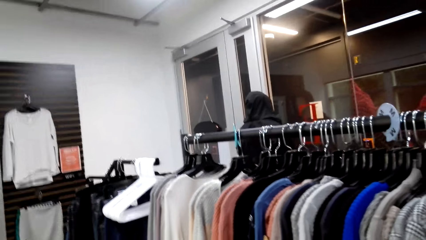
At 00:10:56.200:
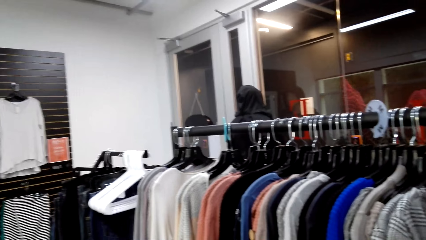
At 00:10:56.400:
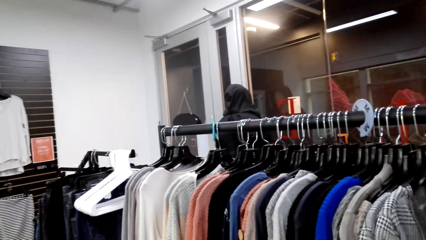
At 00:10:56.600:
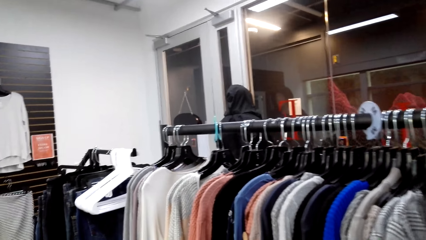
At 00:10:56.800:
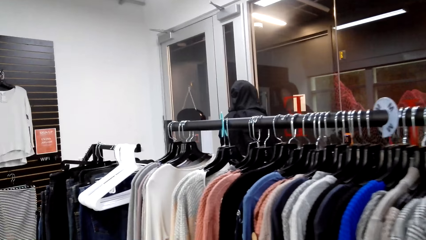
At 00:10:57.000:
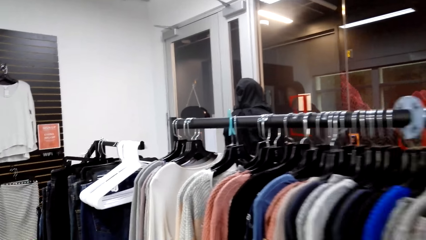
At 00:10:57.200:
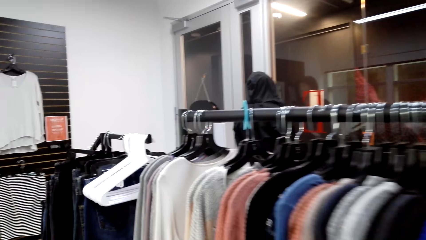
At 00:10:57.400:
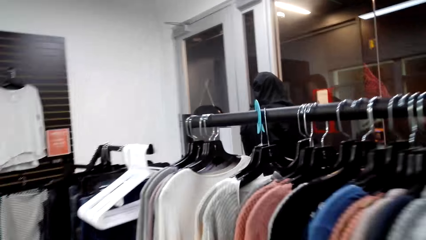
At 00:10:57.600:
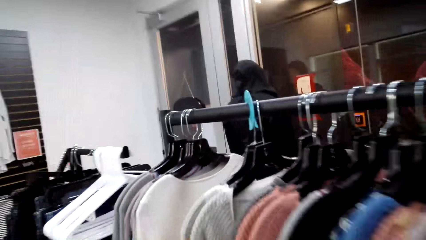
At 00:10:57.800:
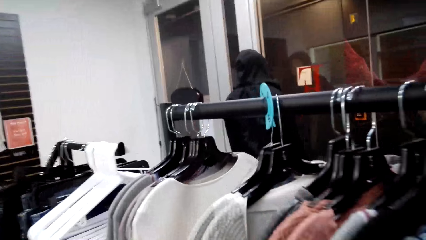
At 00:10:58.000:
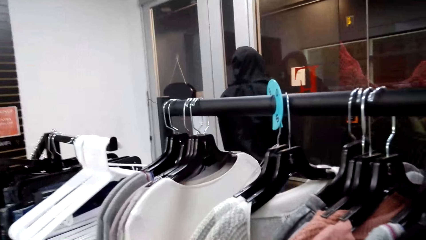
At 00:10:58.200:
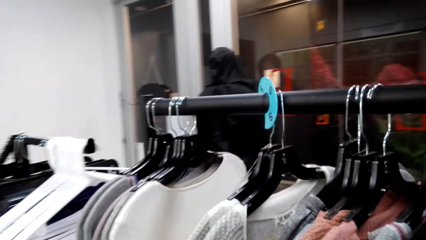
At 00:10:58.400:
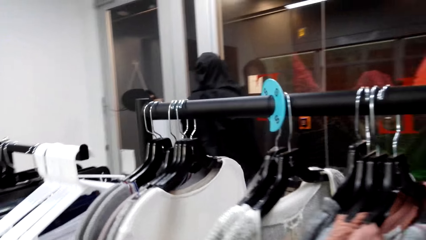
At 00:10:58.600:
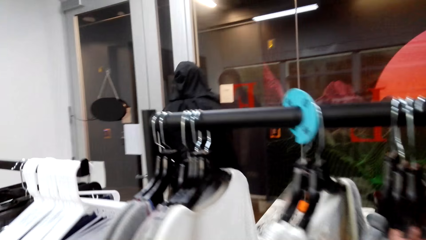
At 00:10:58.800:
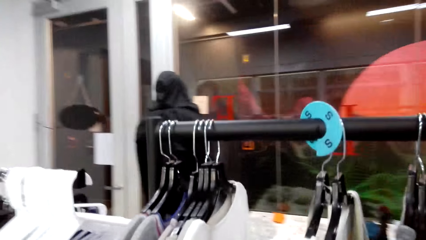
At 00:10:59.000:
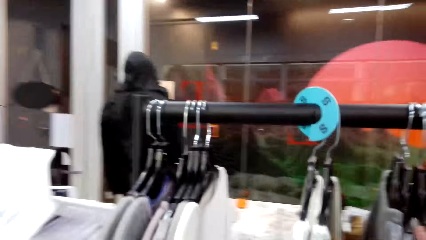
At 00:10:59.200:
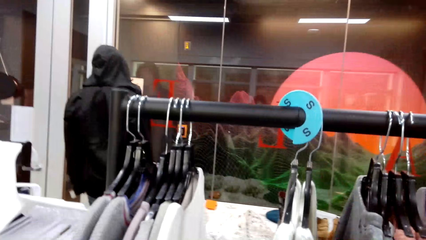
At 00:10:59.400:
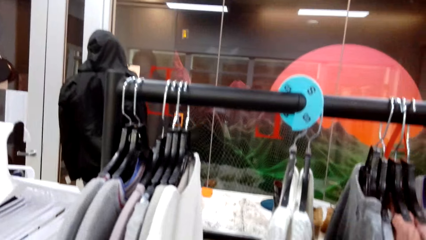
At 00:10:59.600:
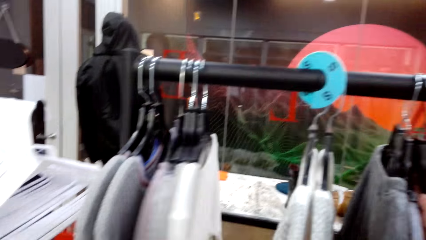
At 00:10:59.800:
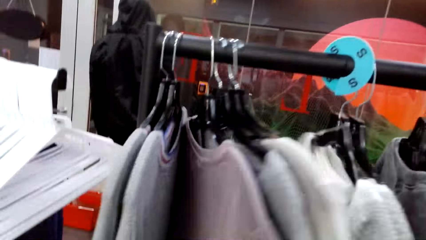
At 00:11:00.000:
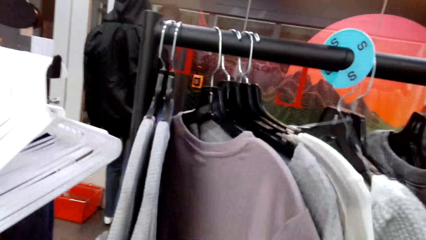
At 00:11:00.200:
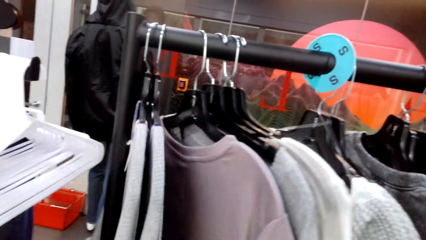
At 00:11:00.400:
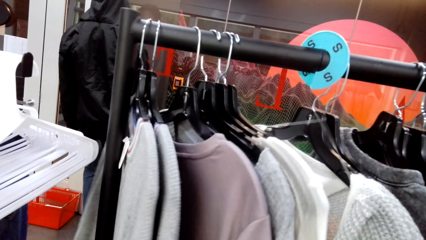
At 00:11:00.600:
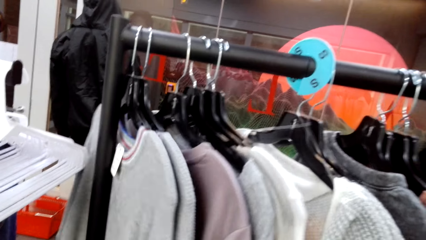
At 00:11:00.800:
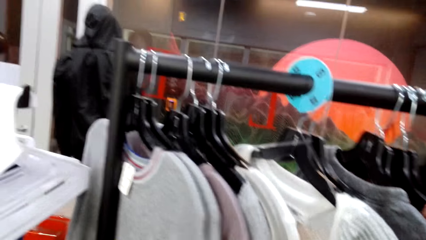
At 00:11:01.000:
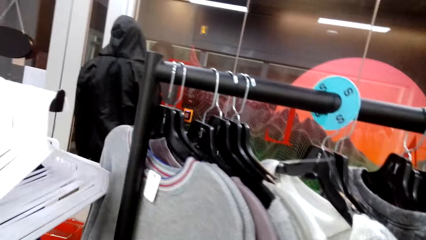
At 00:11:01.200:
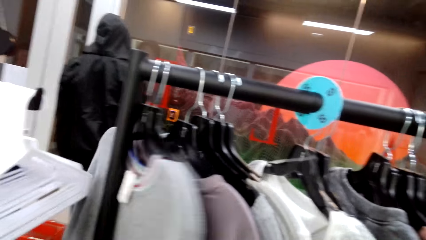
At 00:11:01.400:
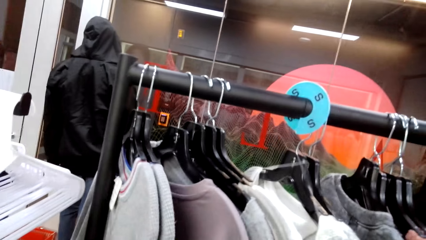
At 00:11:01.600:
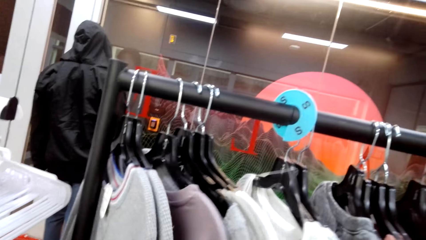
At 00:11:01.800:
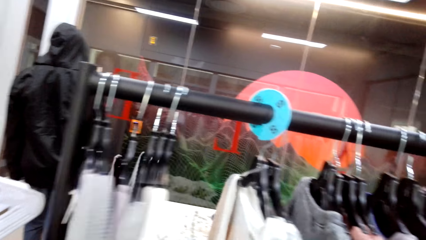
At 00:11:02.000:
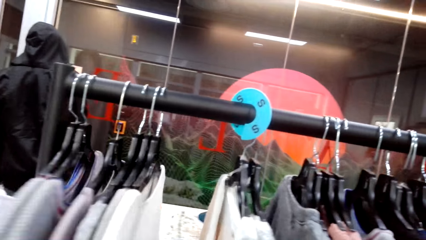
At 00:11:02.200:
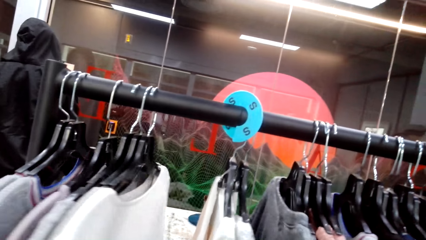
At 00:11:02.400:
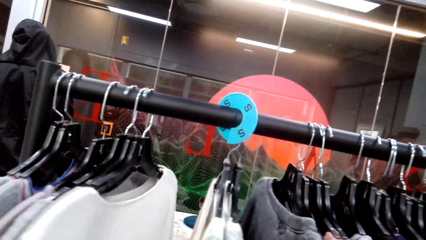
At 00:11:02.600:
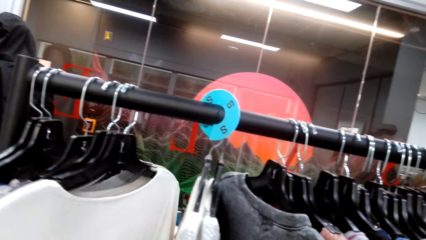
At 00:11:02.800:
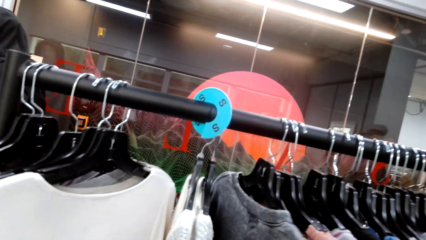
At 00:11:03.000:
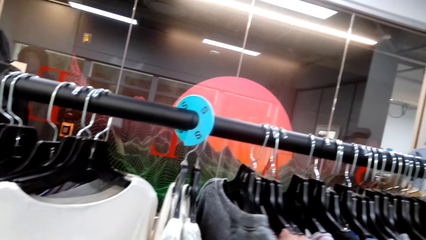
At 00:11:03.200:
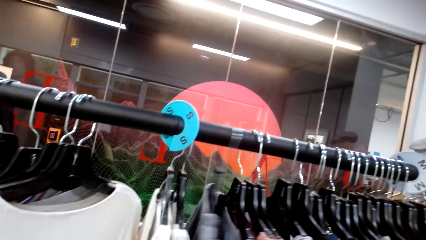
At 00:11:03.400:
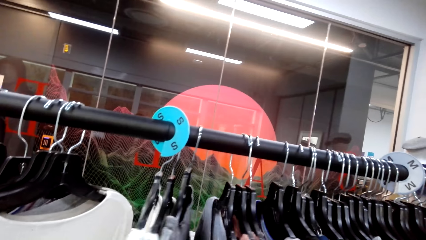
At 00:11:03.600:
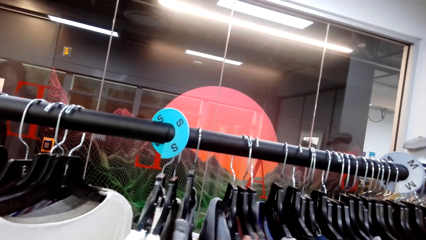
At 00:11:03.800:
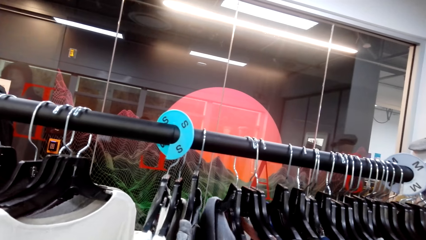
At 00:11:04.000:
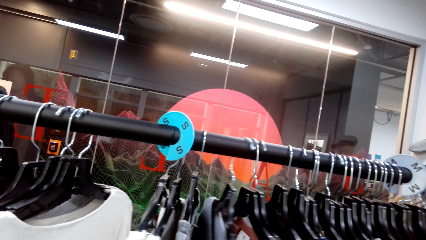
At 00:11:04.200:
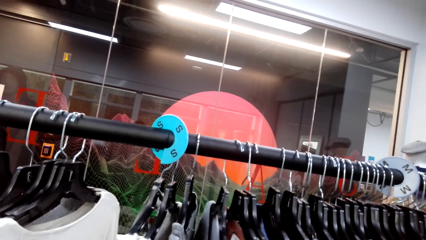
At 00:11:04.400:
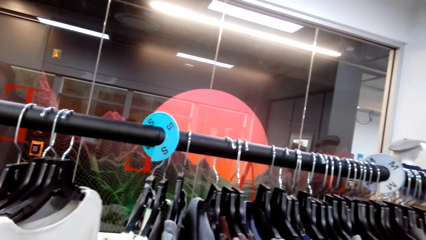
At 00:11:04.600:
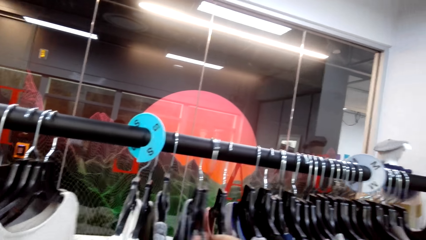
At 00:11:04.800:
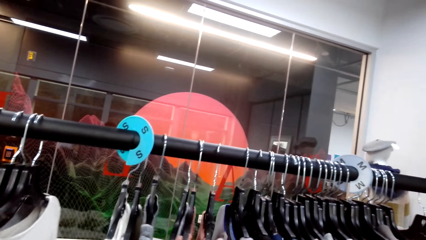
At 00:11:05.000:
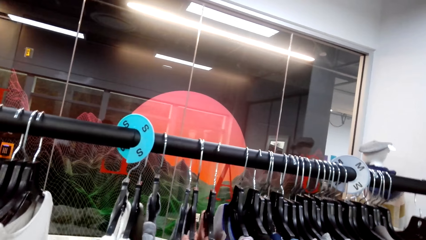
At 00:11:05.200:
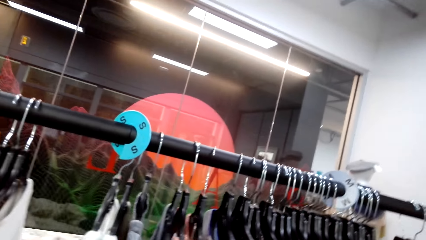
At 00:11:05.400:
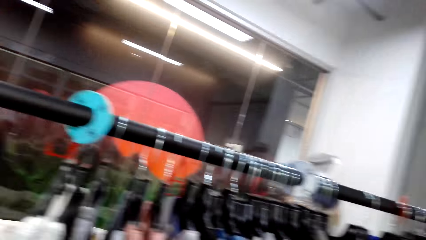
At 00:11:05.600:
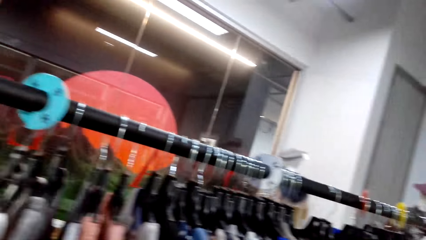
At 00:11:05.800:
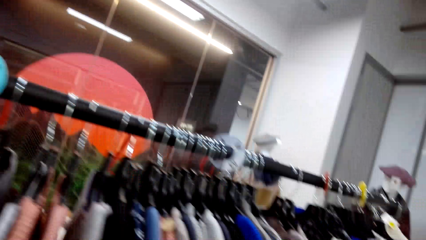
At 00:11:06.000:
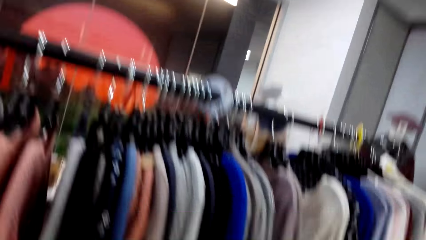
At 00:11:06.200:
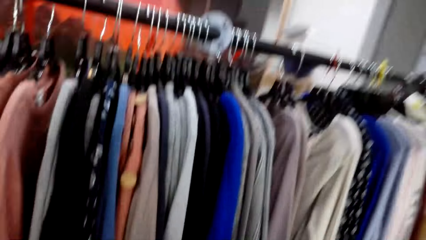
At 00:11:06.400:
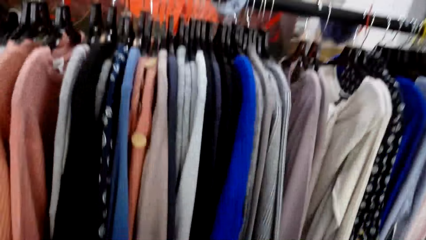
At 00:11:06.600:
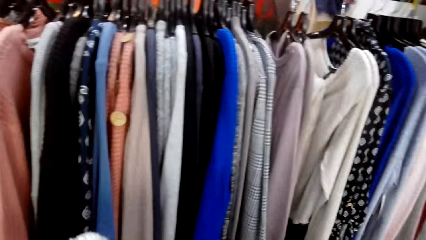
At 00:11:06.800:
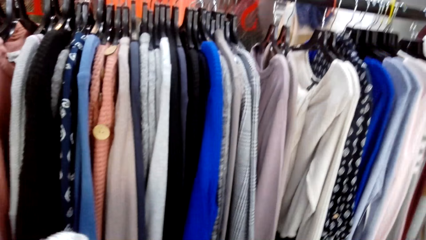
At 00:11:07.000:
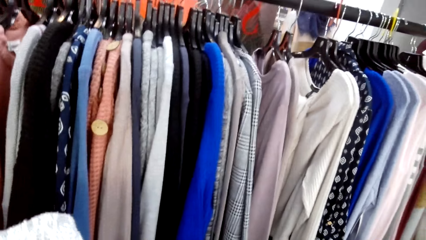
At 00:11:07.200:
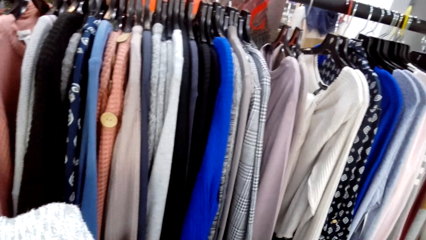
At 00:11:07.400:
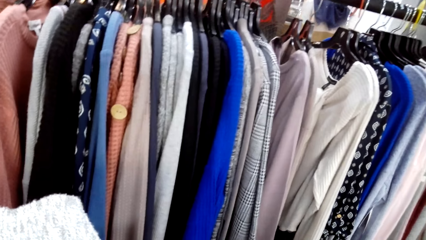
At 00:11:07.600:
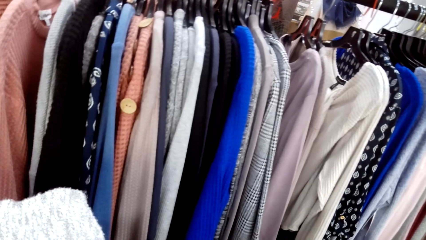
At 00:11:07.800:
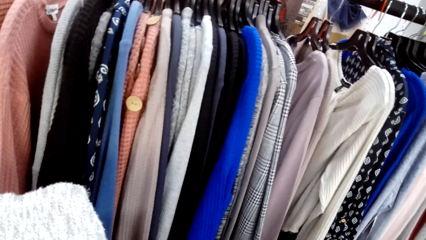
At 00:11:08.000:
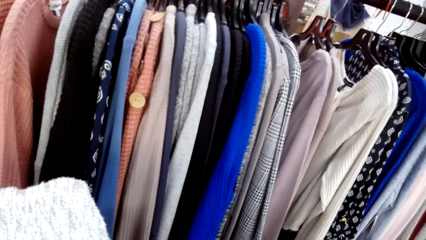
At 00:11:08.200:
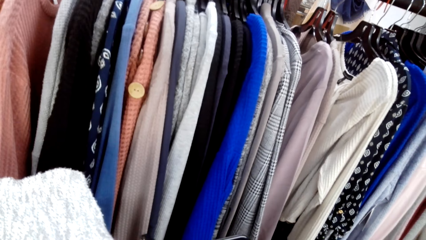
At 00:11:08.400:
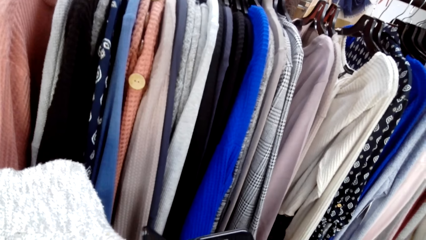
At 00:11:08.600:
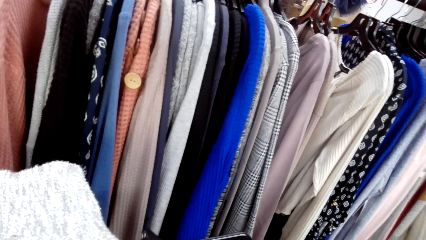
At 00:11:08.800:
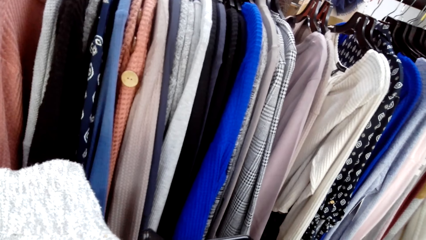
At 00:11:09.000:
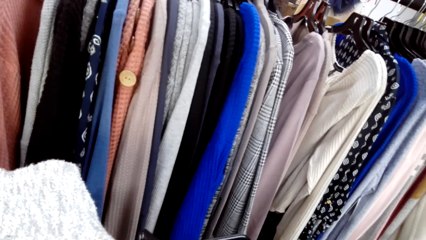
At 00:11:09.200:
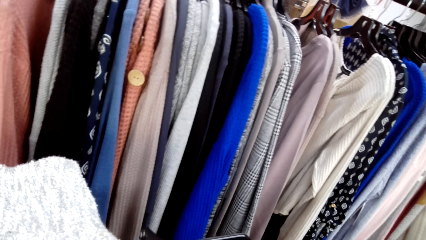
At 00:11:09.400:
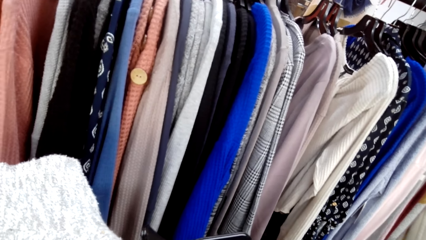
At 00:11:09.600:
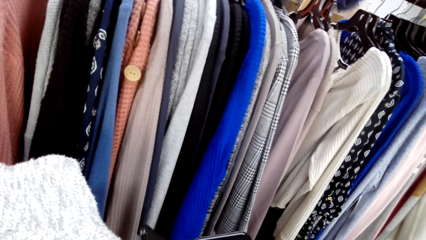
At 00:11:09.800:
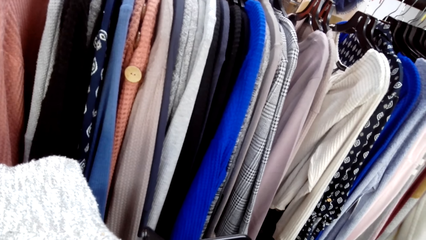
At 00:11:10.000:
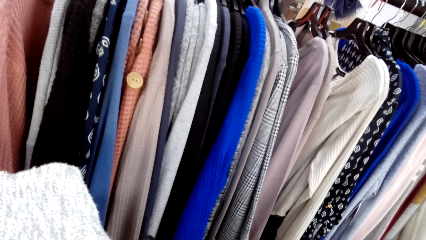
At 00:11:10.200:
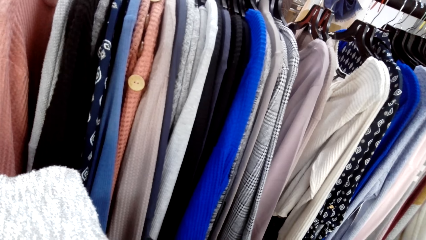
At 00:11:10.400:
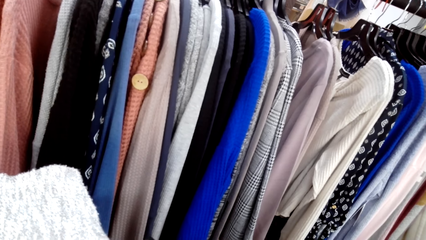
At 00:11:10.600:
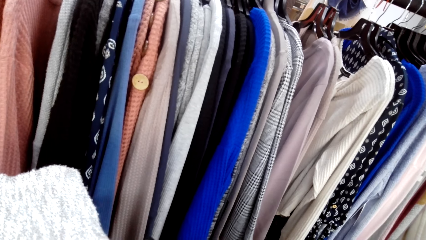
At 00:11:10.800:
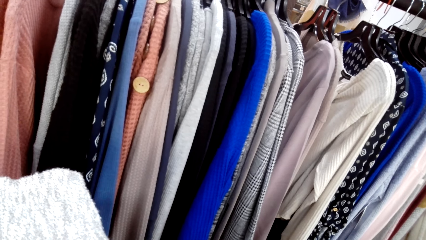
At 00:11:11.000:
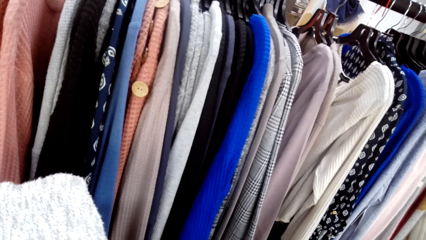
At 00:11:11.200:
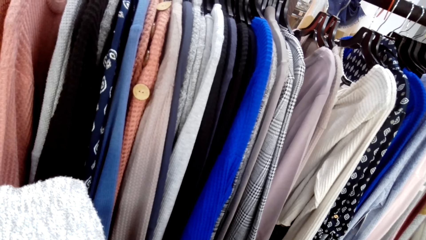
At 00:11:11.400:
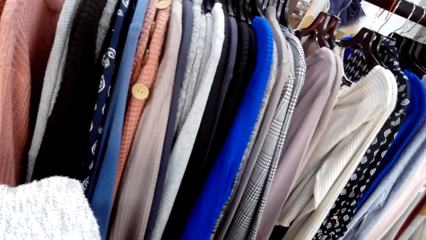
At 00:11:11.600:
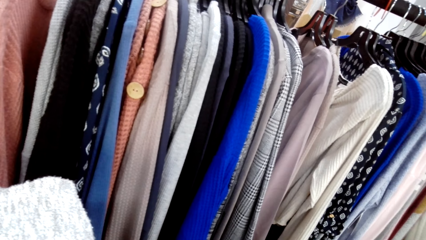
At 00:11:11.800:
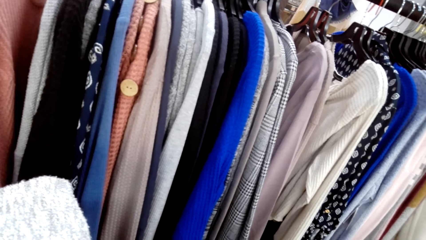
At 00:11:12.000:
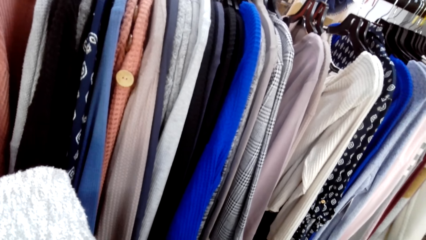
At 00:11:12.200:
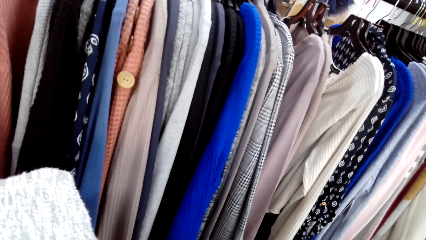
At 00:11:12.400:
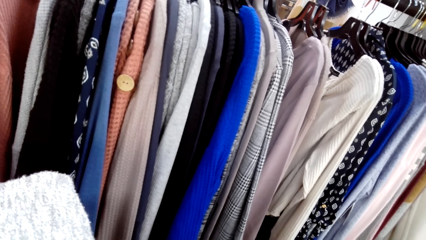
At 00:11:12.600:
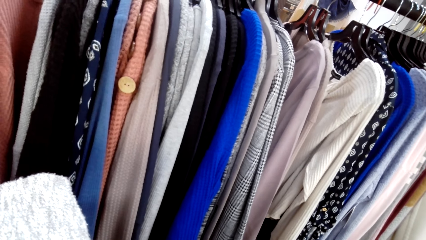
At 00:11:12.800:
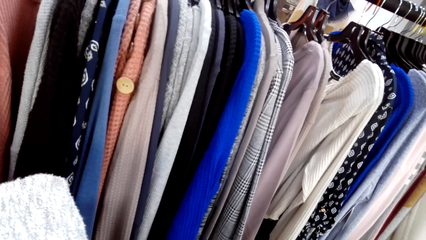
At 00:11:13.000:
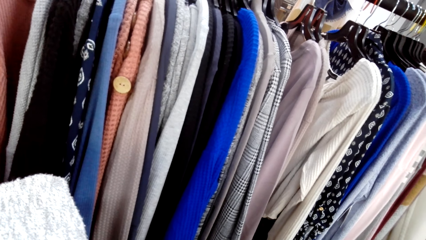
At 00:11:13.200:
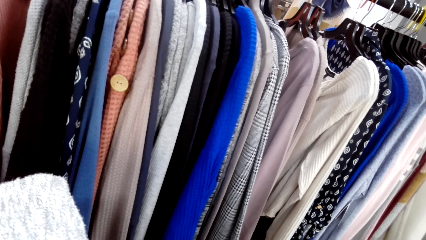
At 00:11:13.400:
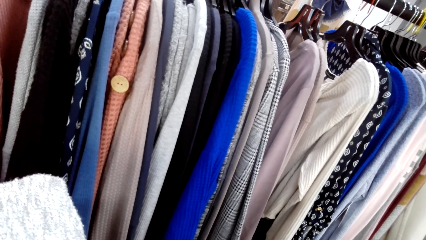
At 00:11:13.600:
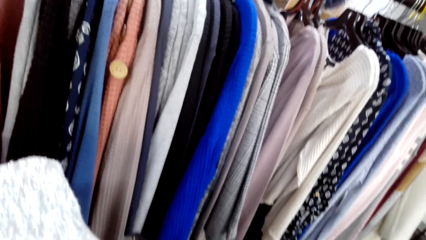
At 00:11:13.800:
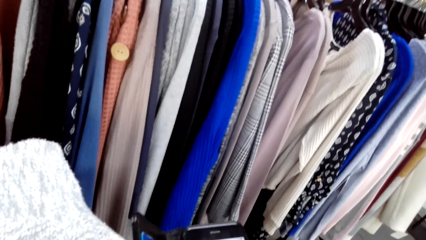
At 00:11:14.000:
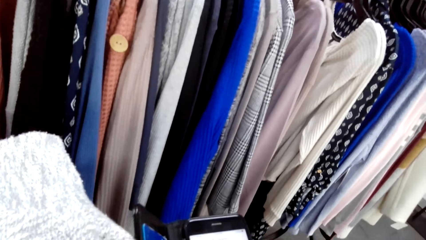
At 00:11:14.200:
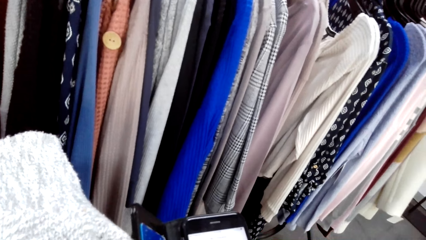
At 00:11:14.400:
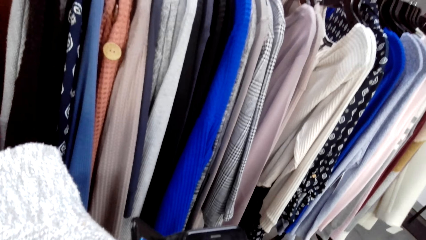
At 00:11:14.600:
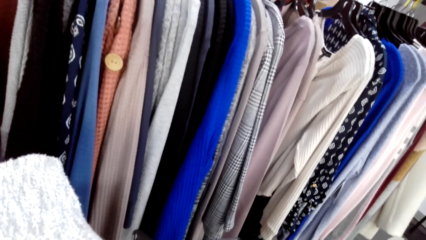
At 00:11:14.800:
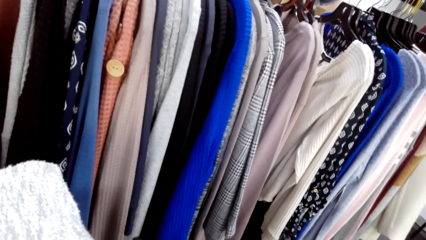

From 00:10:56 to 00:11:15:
The camera wearer looks at the clothes in the clothes store. They touch the rest of the clothes on the cloth line. They pick up a phone from their pocket. They use the phone.
